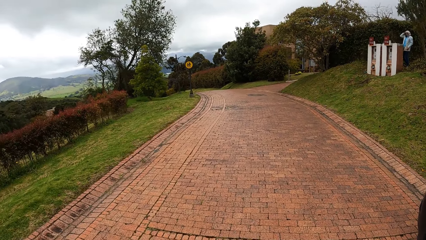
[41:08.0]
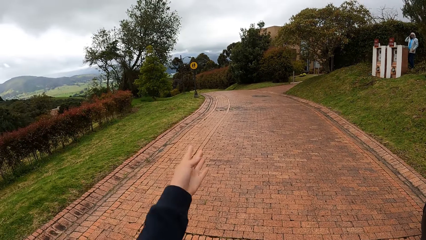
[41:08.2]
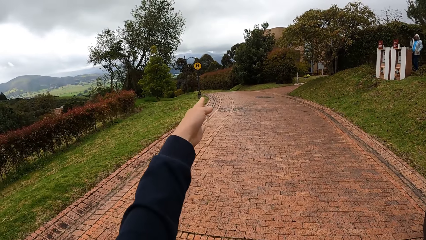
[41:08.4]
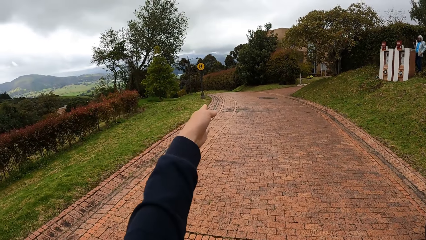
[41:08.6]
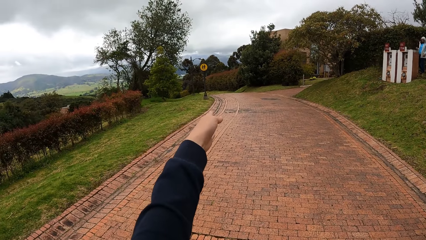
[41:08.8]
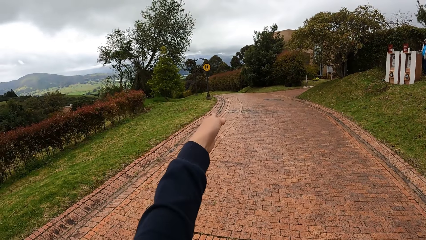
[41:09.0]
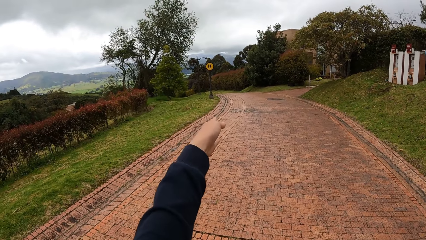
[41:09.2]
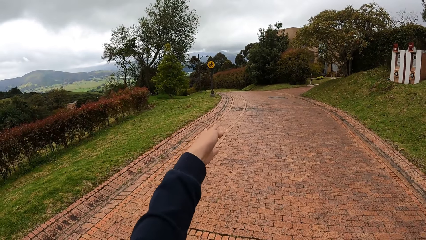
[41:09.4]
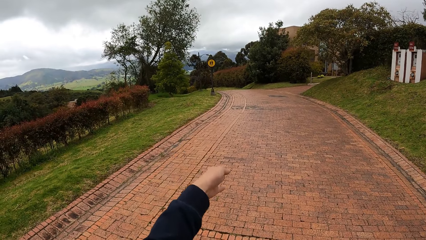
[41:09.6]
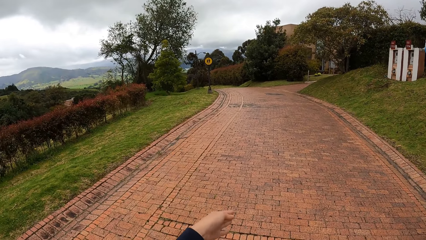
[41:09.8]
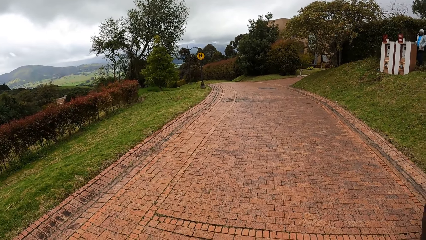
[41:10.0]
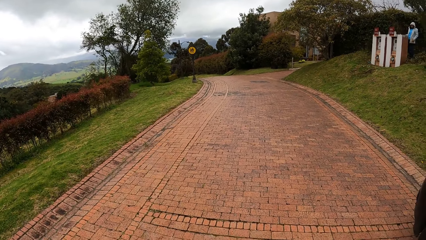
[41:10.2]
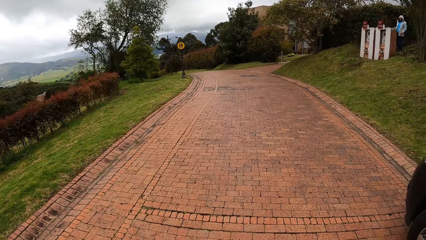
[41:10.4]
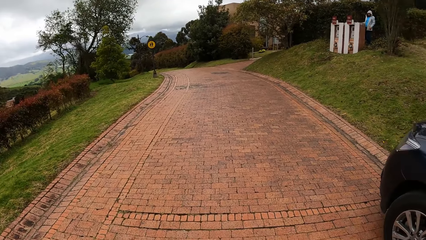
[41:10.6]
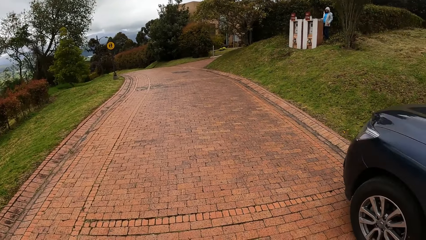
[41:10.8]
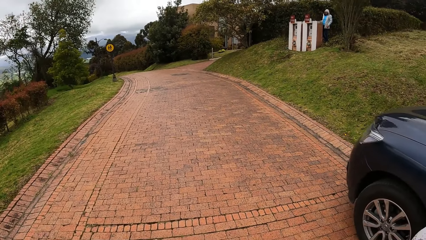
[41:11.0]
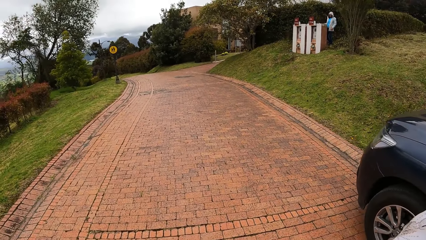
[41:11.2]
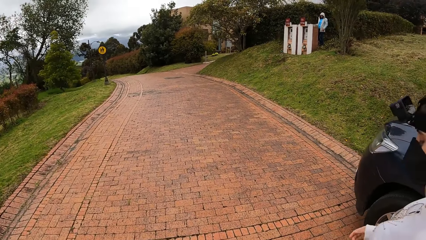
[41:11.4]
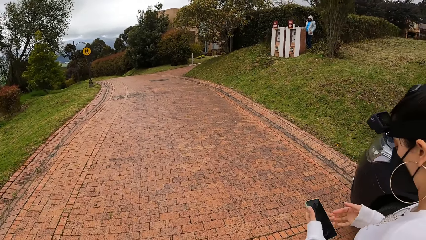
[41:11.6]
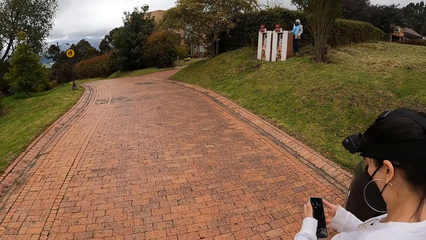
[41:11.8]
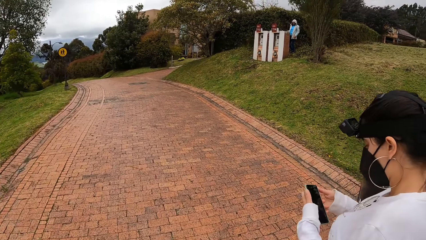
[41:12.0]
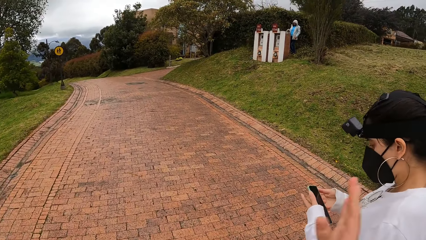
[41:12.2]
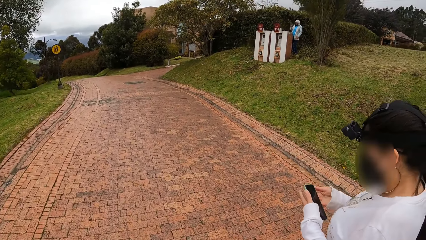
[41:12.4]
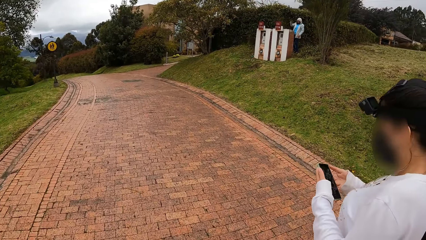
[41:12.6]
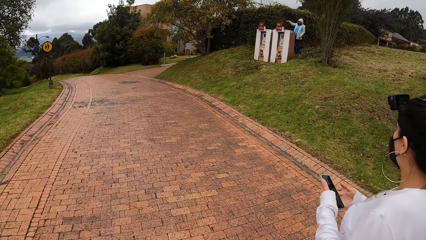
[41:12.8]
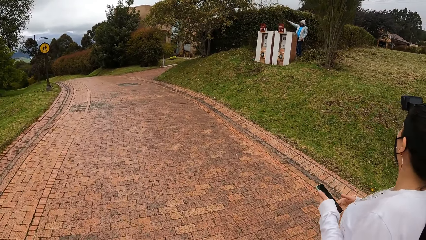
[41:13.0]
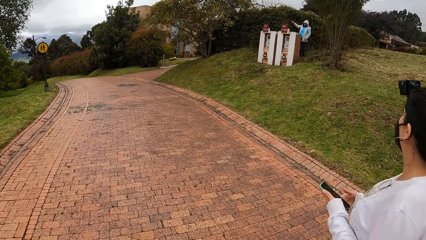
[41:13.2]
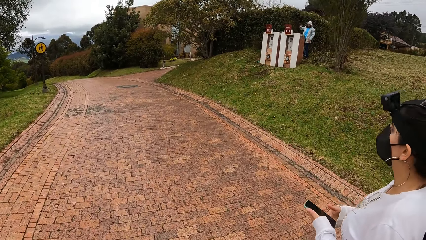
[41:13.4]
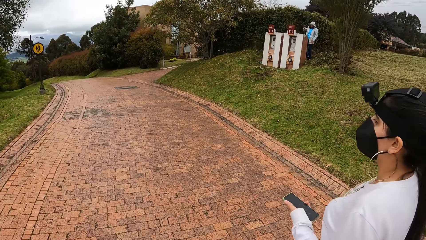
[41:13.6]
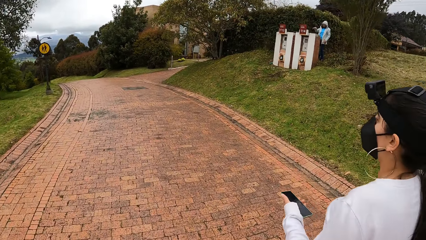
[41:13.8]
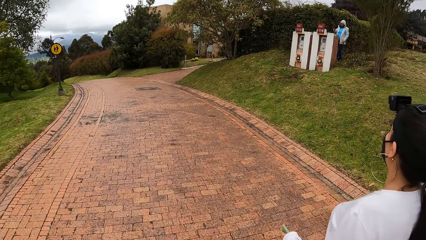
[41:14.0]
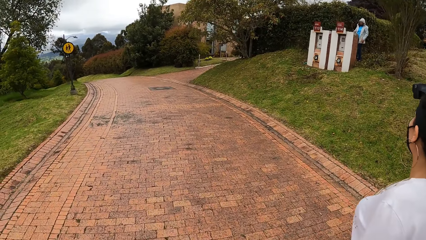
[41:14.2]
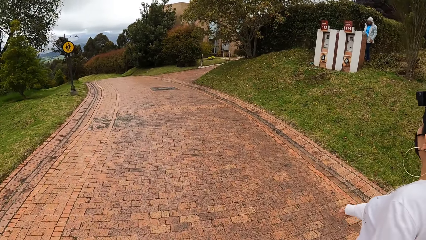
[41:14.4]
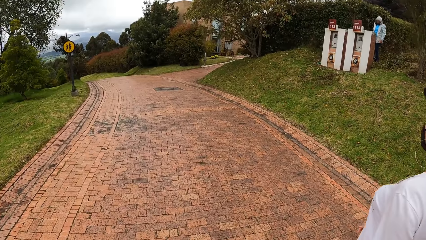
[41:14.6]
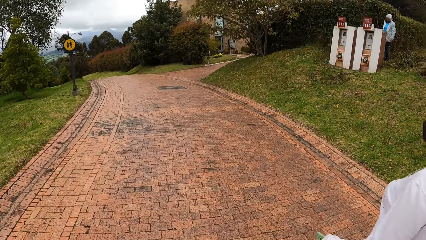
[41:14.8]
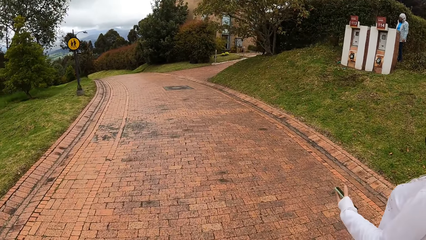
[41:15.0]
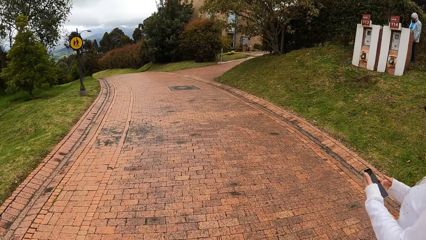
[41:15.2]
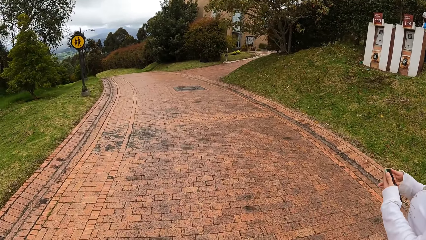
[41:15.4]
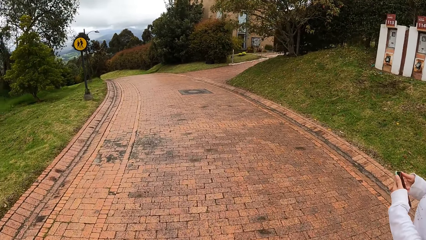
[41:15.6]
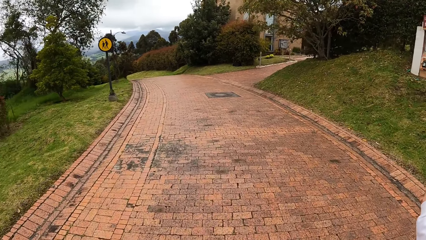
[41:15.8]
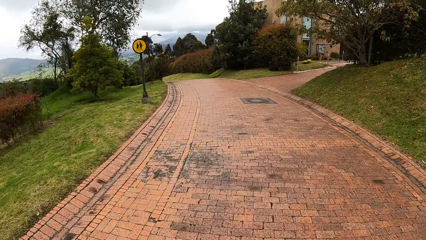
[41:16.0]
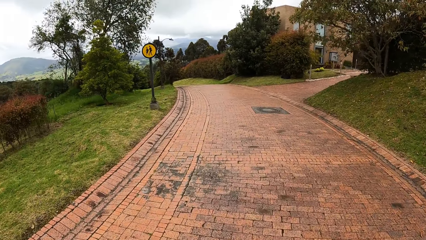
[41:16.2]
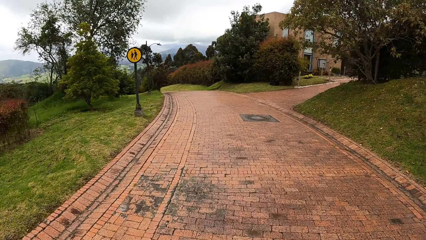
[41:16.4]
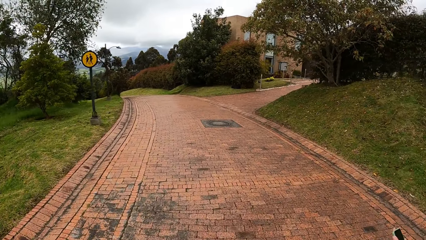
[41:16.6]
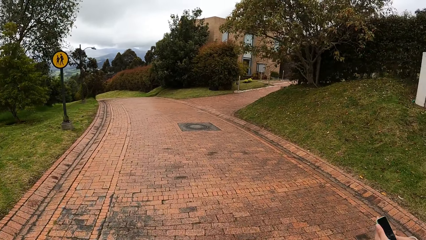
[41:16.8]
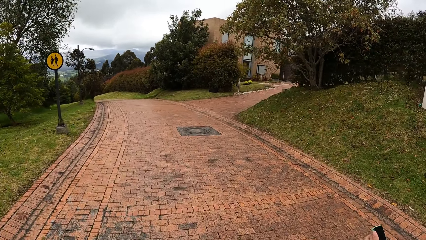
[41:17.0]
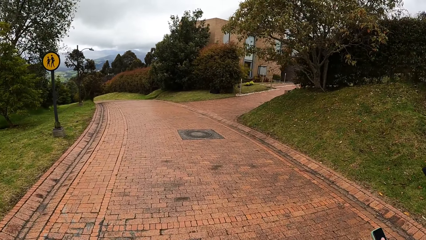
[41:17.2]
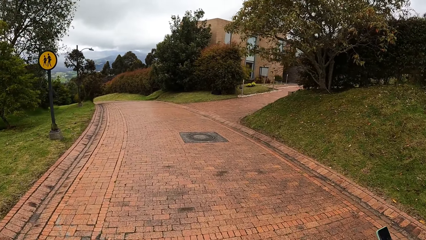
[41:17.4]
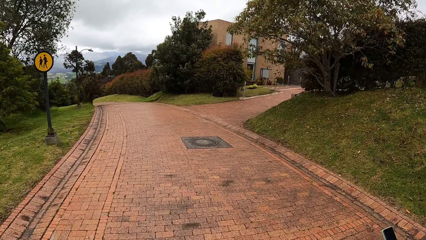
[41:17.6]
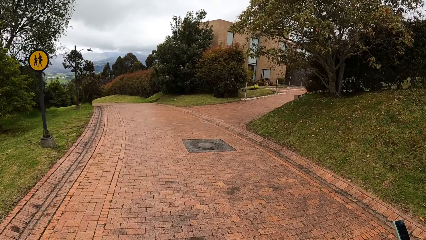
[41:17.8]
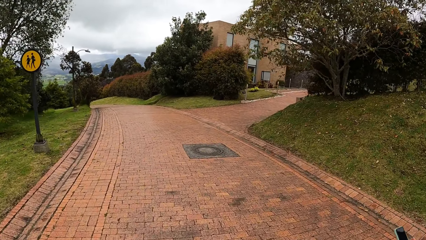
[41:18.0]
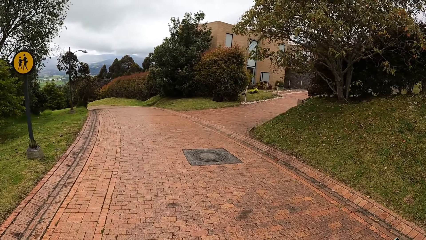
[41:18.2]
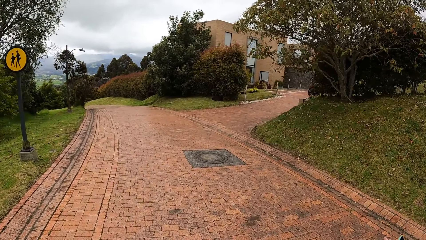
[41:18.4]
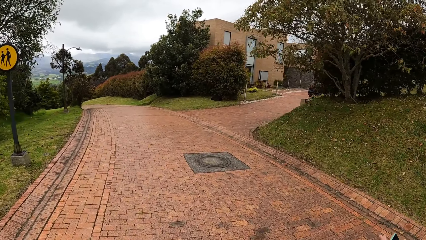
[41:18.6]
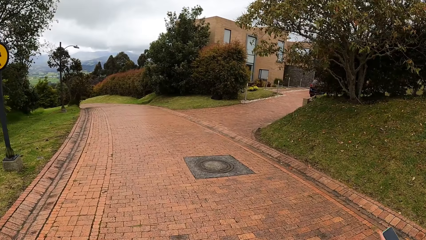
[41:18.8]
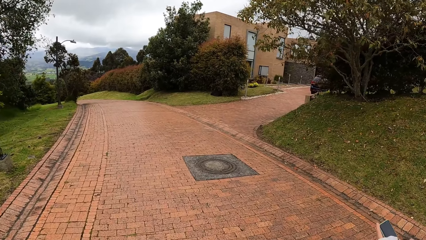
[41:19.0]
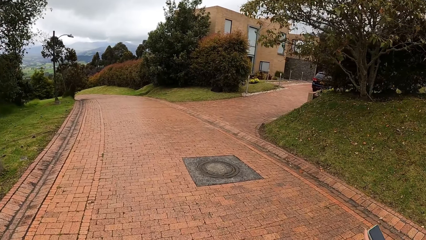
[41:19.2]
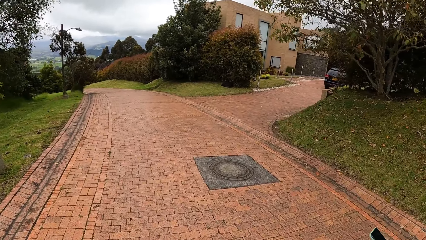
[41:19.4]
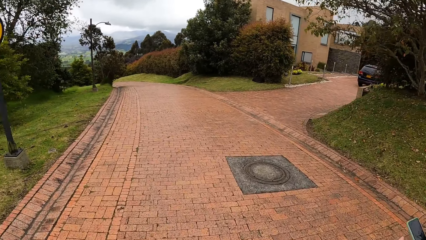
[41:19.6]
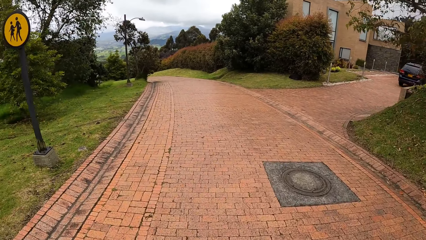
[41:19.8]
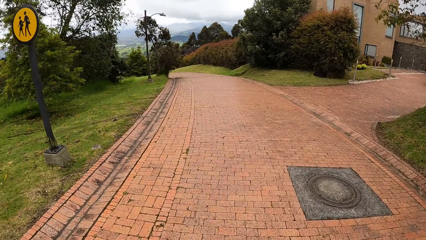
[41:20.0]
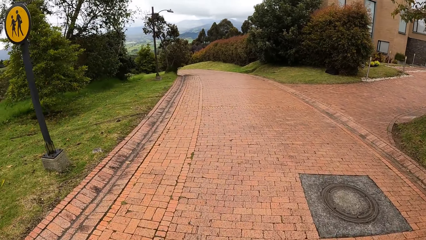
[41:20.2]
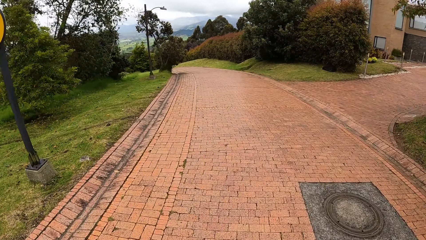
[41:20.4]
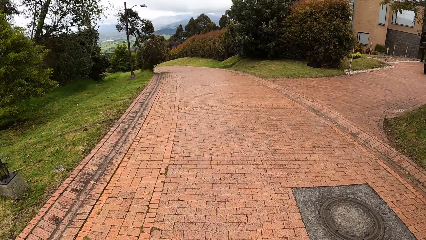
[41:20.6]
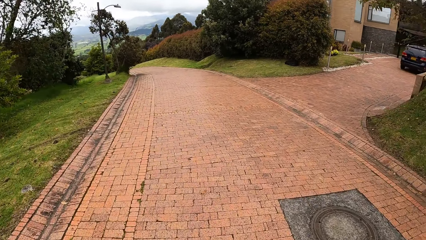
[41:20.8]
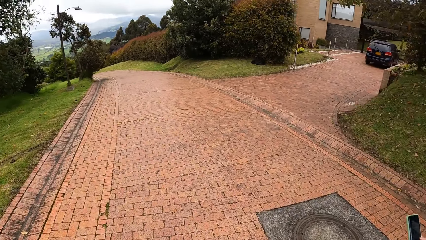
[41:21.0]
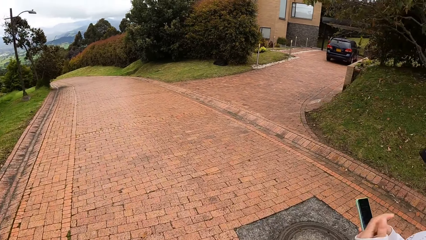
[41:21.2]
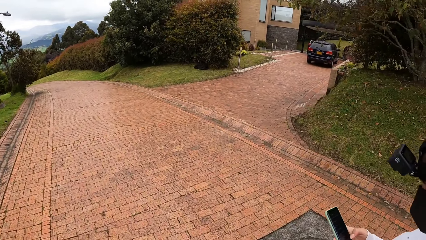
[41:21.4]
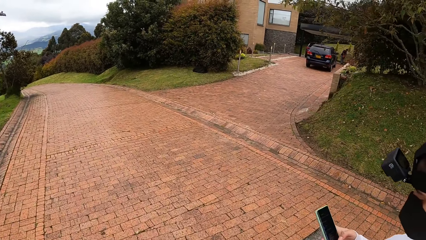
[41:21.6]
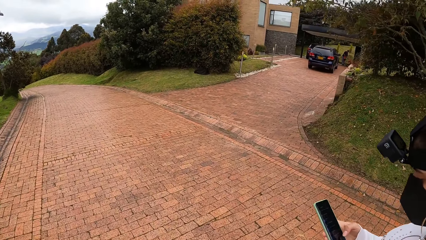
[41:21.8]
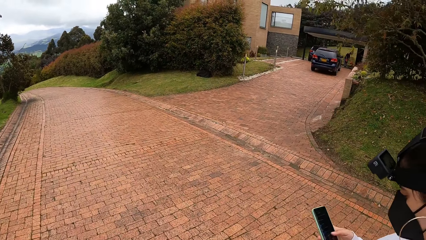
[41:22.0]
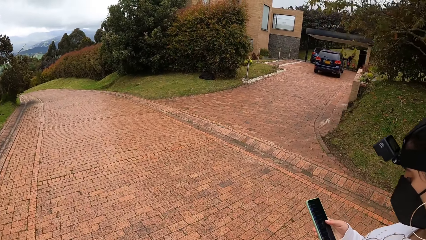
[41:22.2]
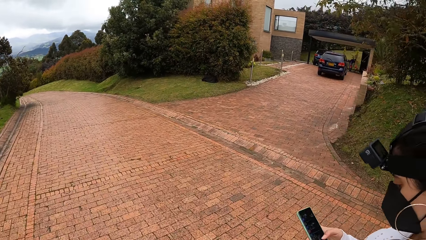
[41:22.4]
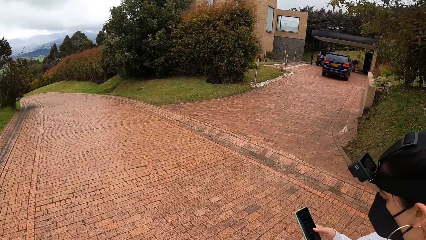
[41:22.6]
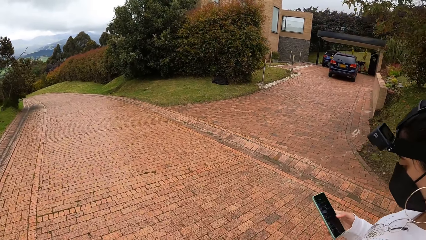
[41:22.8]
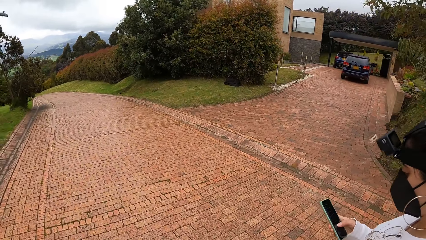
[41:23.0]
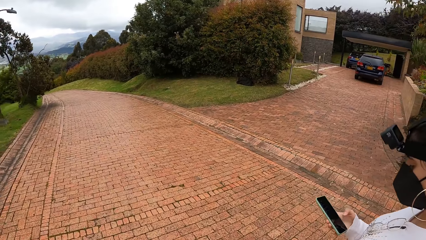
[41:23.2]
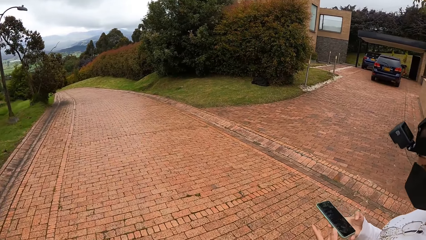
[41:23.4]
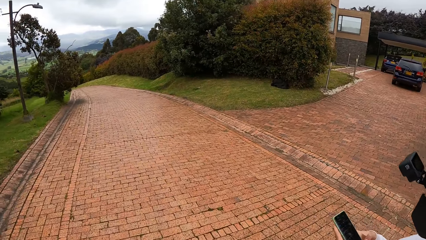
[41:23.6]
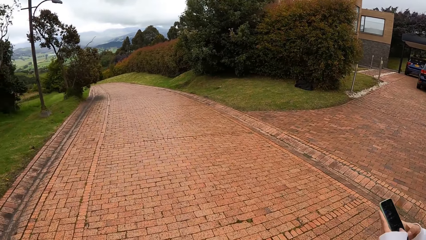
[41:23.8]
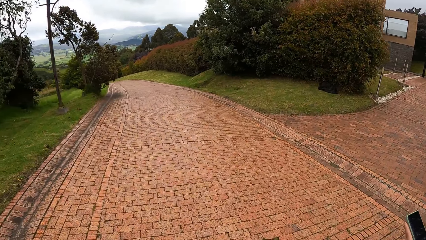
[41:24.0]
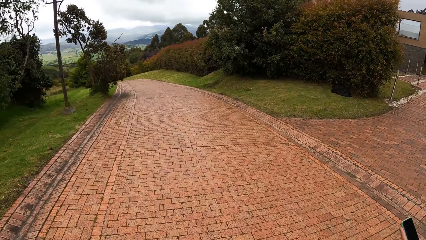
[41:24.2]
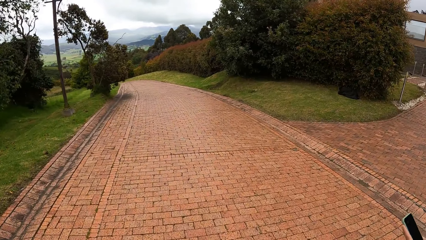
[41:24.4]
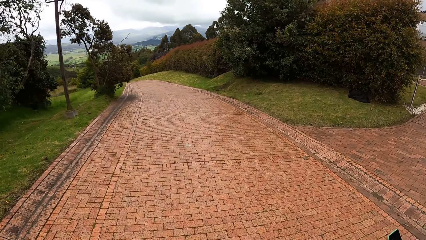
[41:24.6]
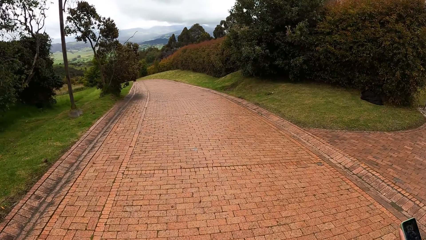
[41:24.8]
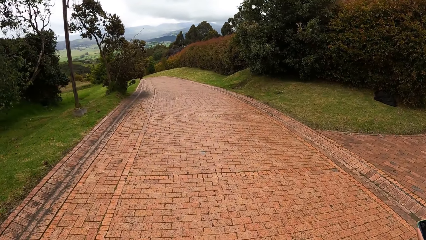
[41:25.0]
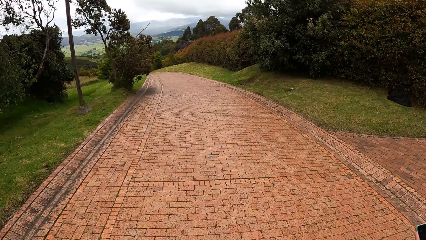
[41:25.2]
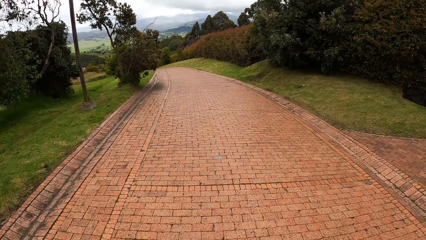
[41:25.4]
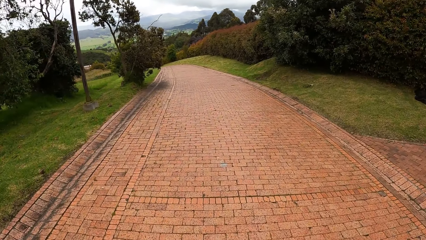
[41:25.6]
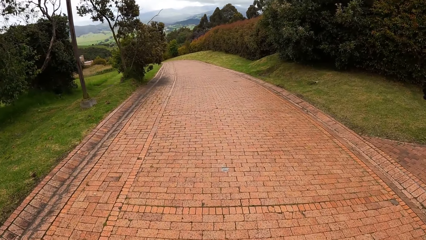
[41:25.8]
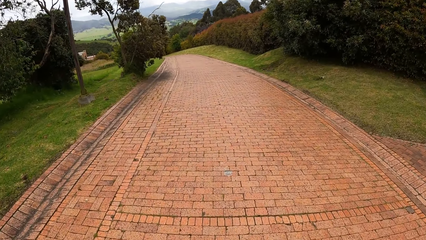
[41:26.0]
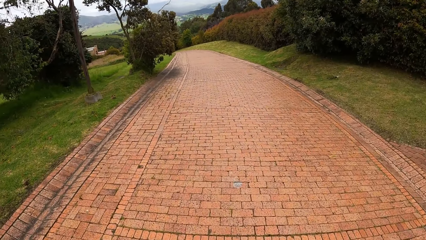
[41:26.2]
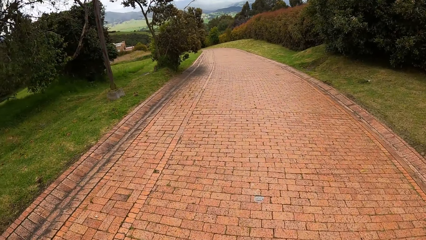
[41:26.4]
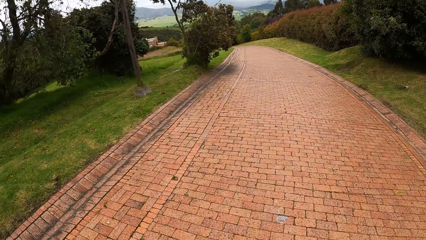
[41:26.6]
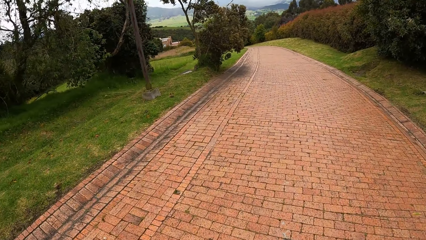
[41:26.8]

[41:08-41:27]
The camera wearer points his left hand down the pavement. He walks on down the pavement with a woman. The woman touches the phone in her left hand with her right hand. The woman holds the phone. The woman touches the phone in her left hand with her right hand again. The woman holds the phone in her left hand. The woman operates the phone in her right hand. The woman scrolls the phone. The woman operates the phone with both hands. The camera wearer walks on the road.
